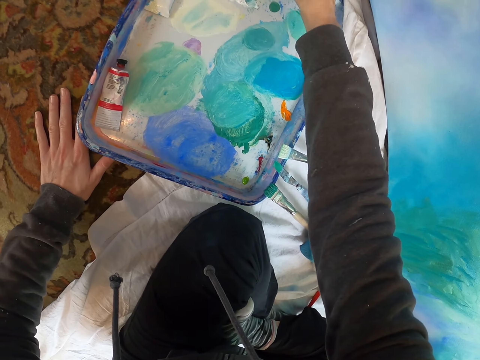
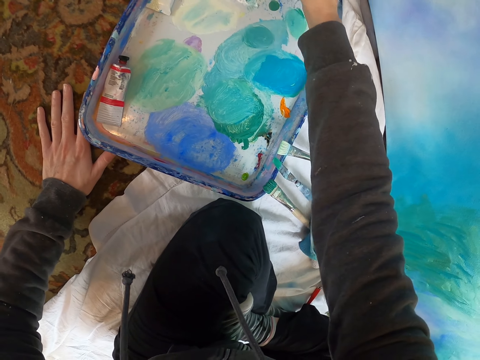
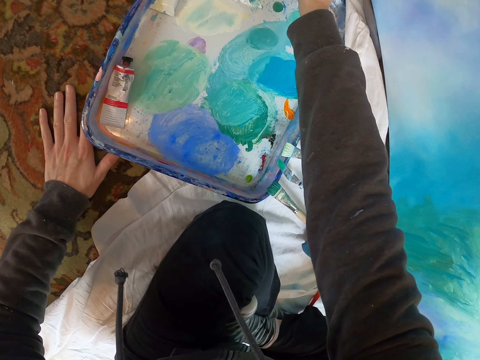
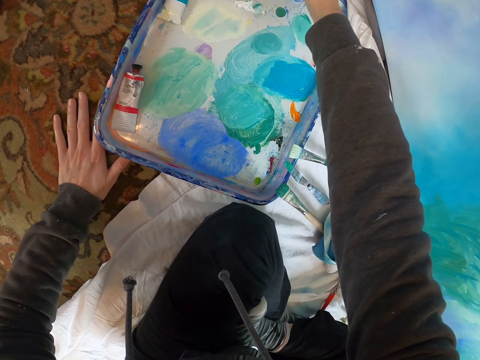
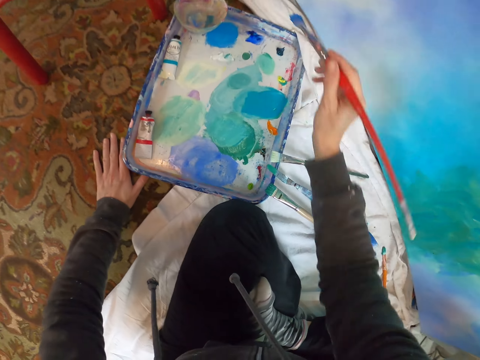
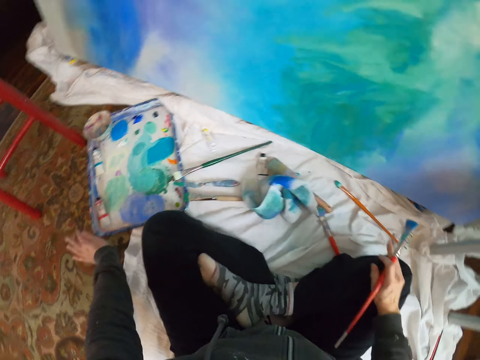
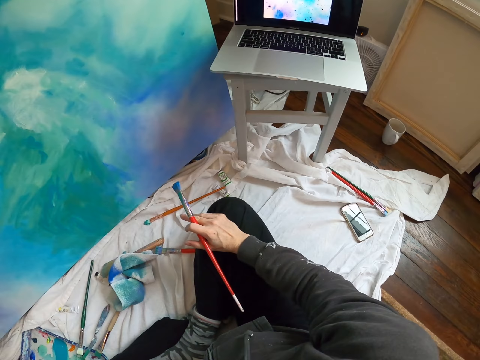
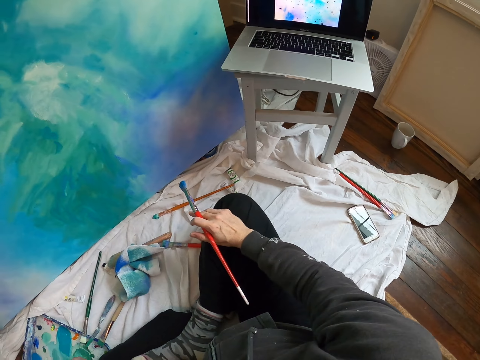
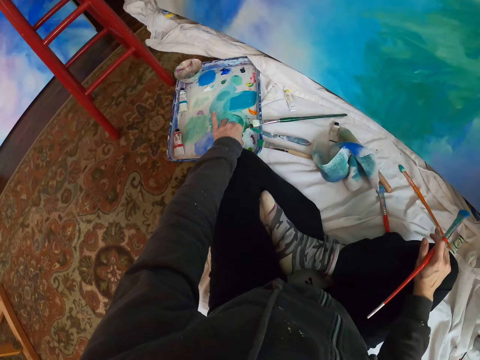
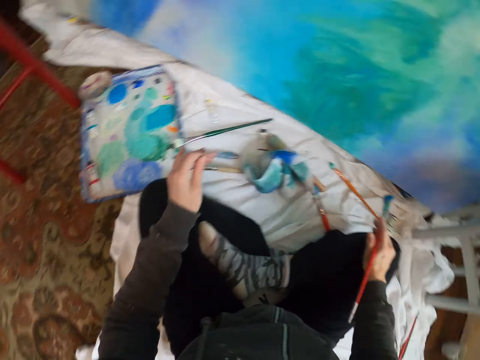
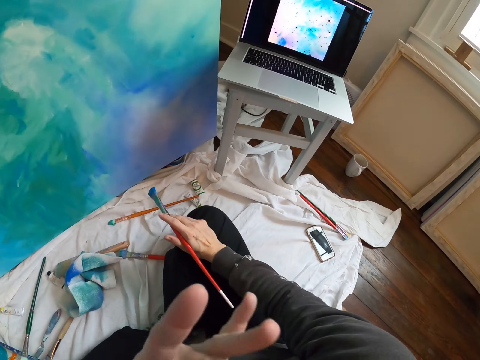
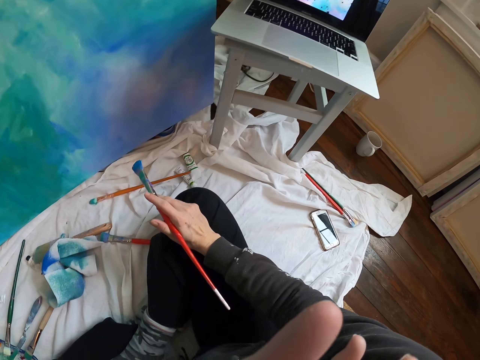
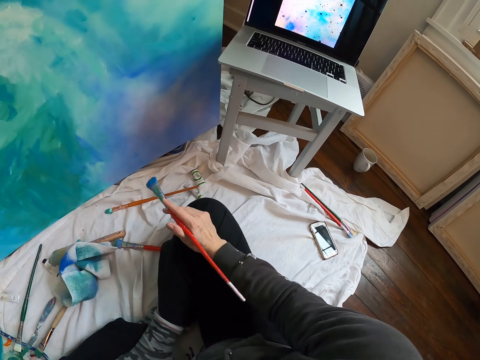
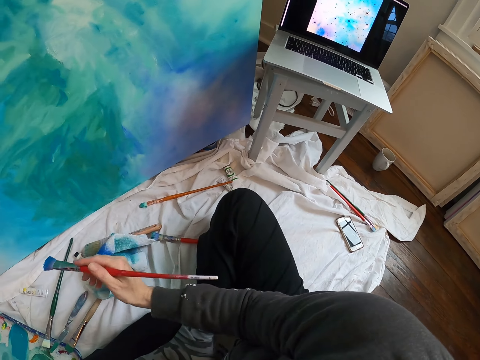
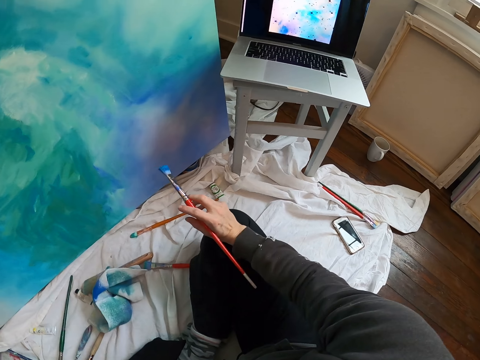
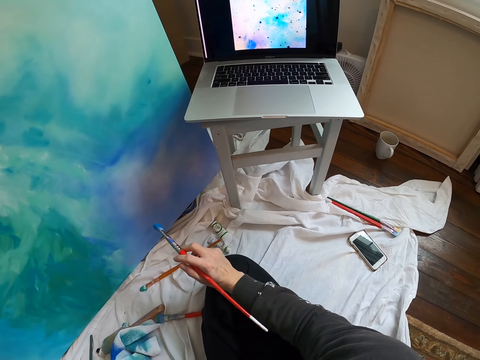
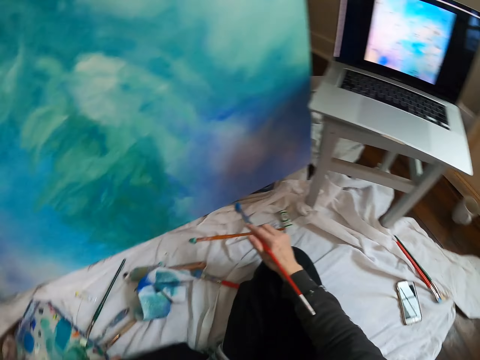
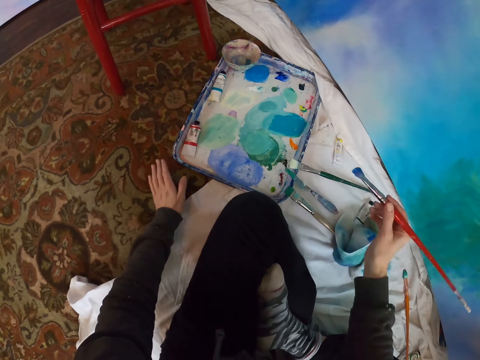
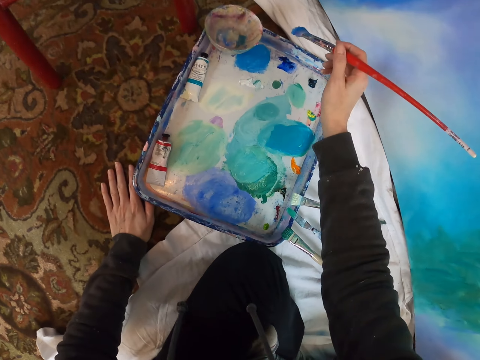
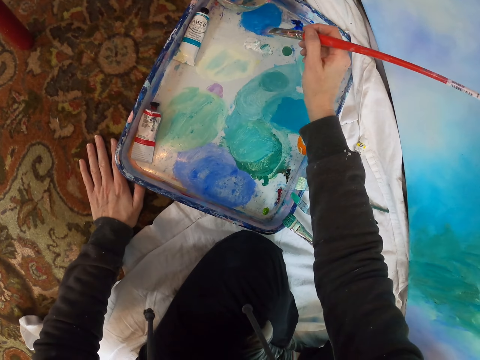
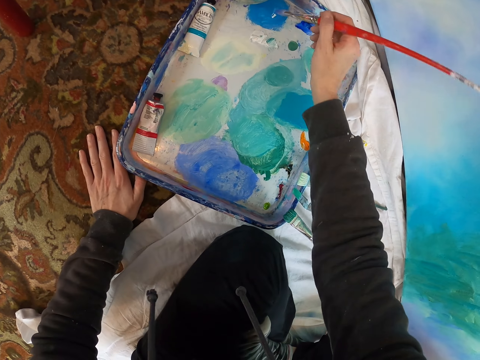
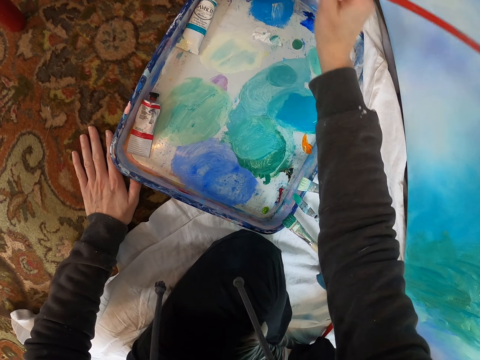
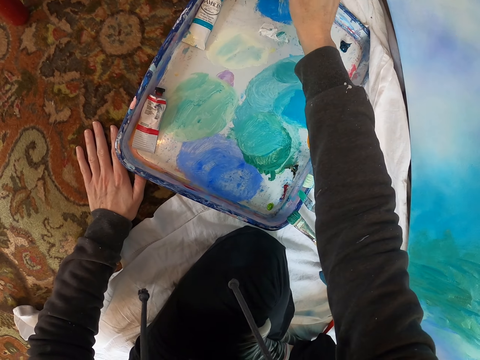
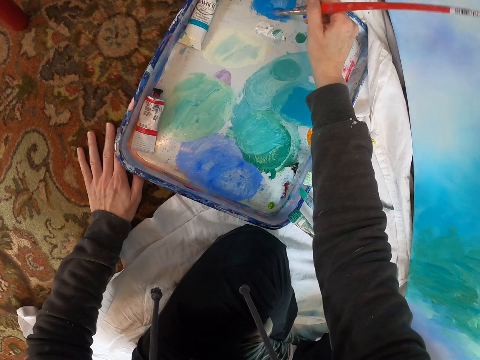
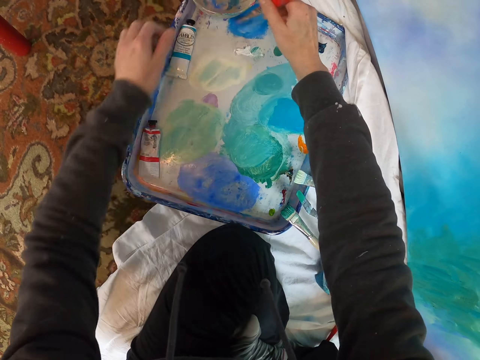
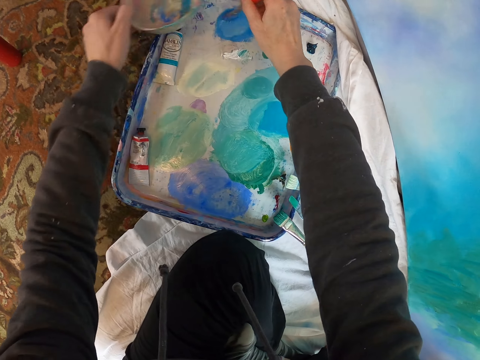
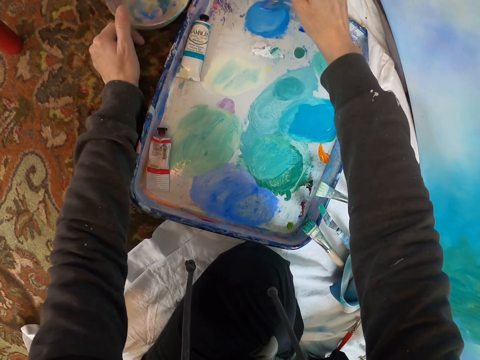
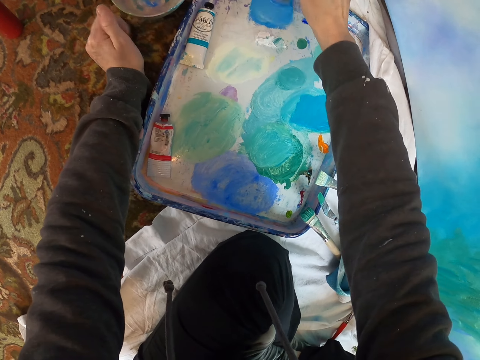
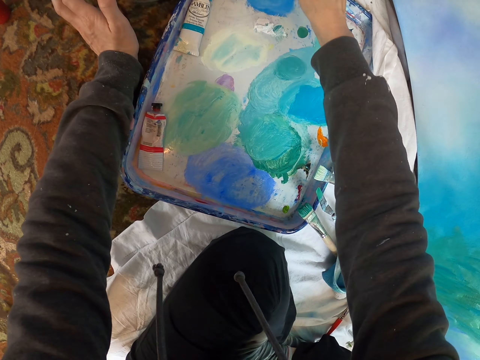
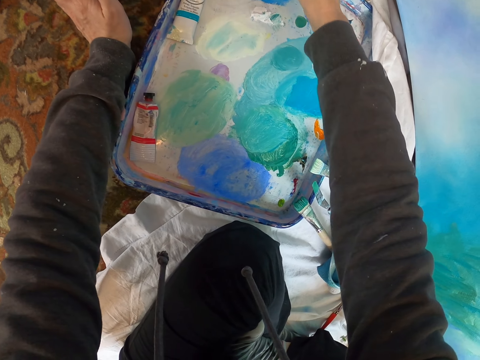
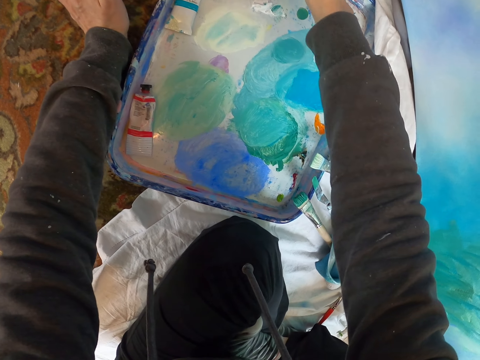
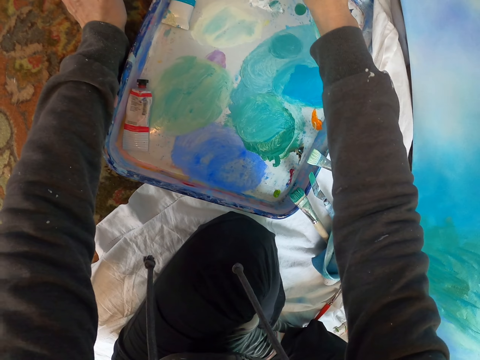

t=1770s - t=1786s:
The camera wearer lifts the pen brush. They look at the laptop. They look around. They lift the left hand. They look around. They move the pen brush. They look at the laptop. They move both hands. They lift the pen brush. They rub the pen brush on the paint. They lift the bowl with paint. They rub the pen brush on the paint.

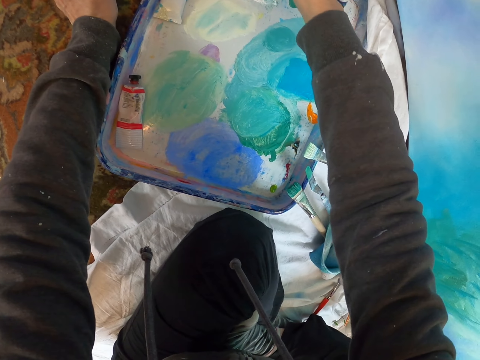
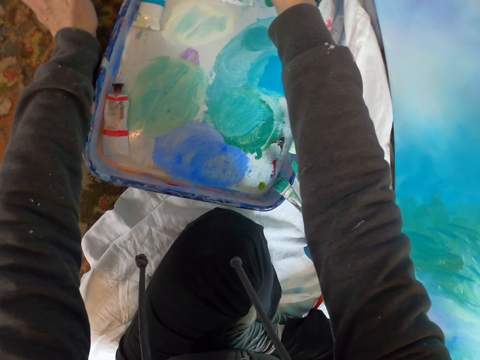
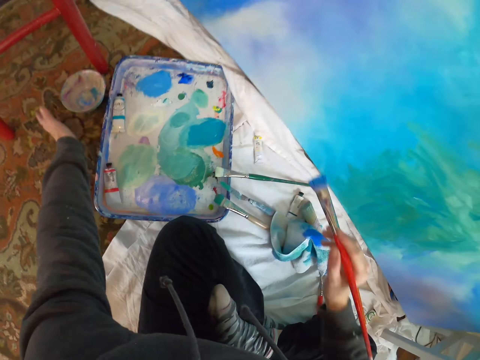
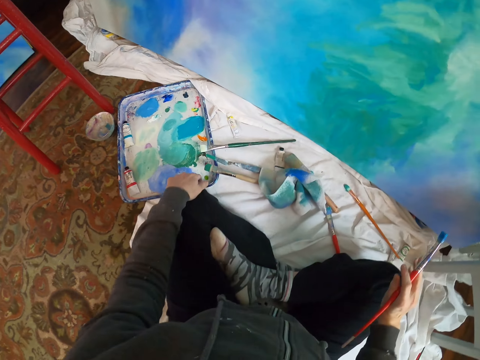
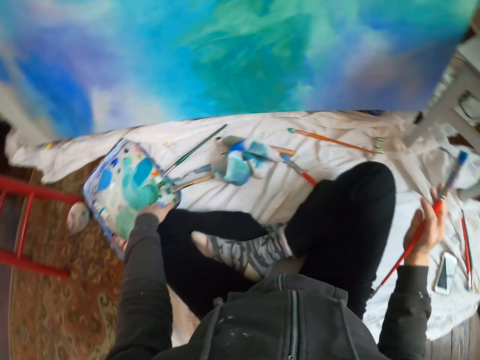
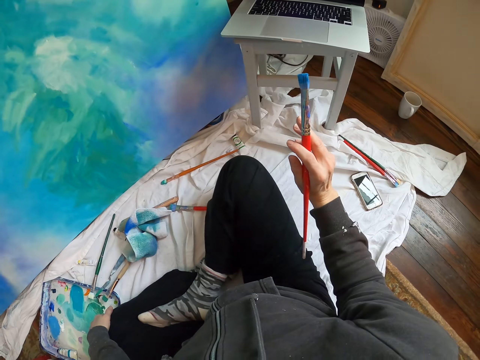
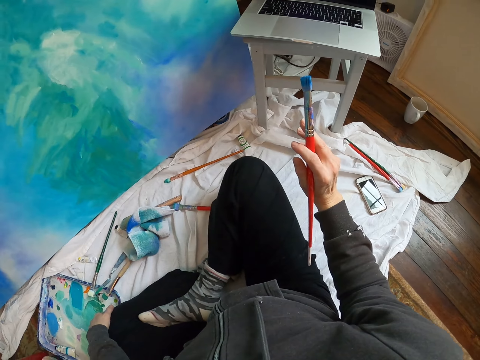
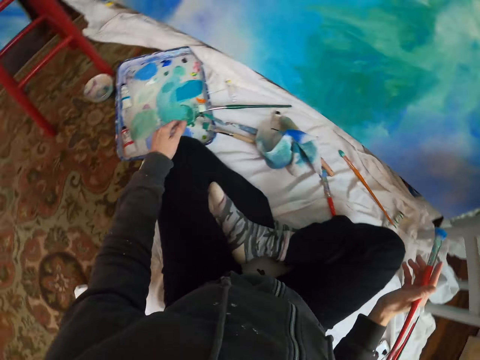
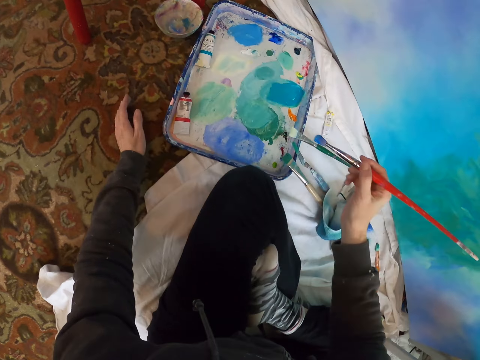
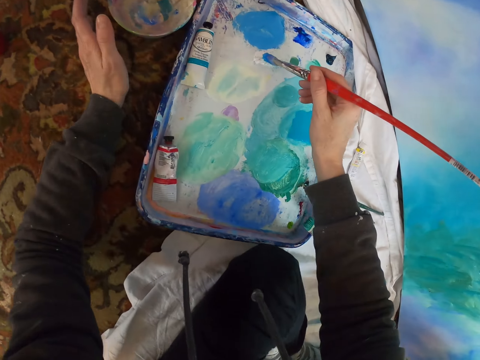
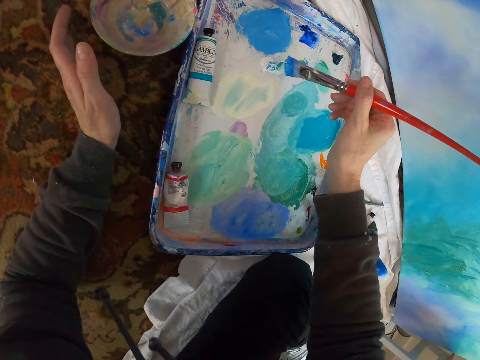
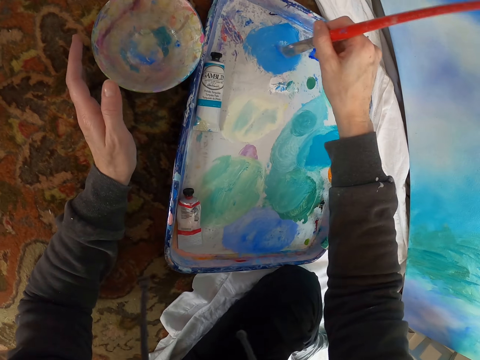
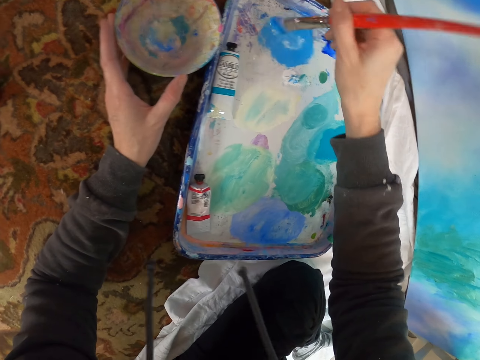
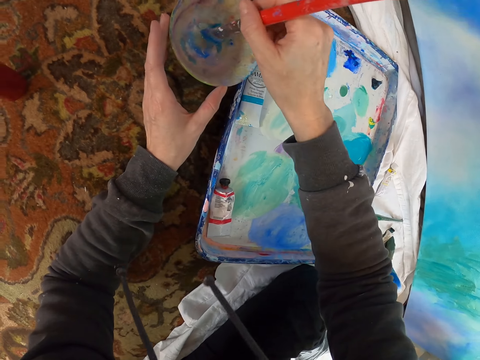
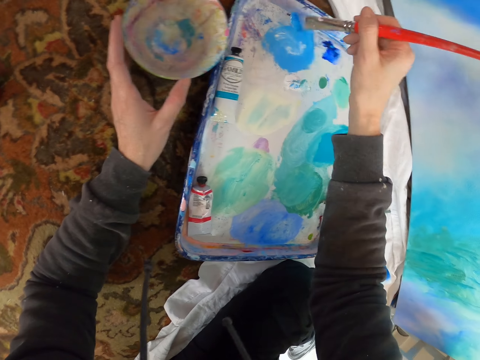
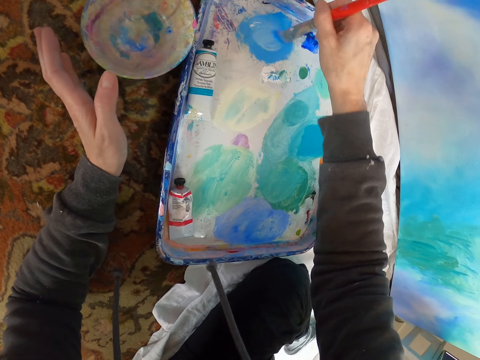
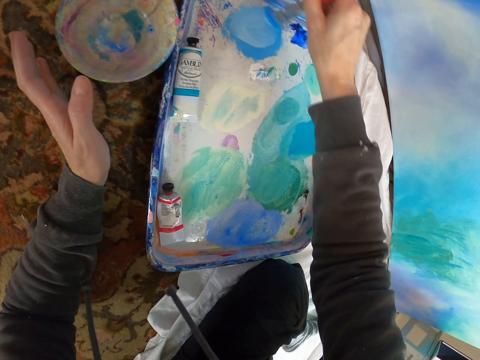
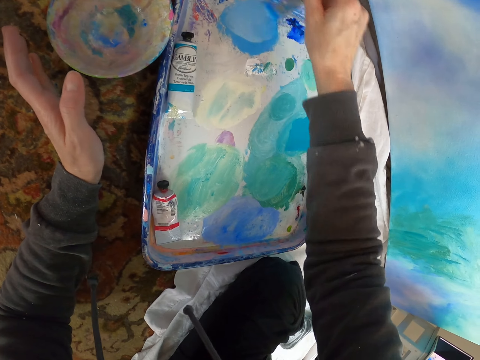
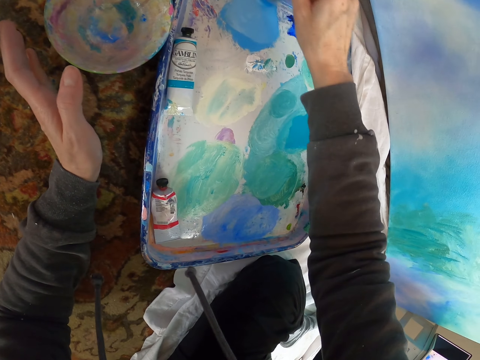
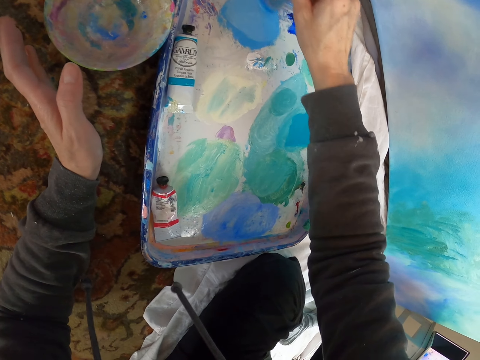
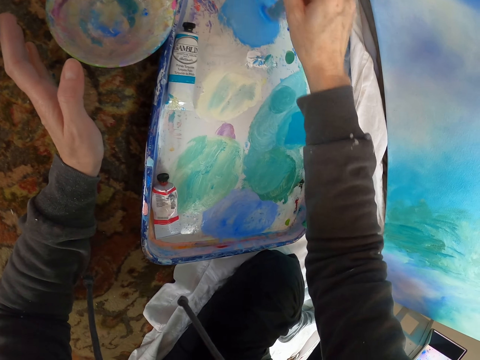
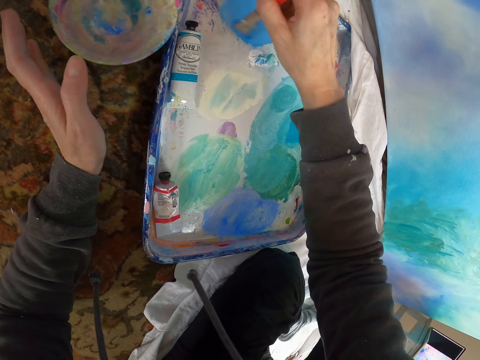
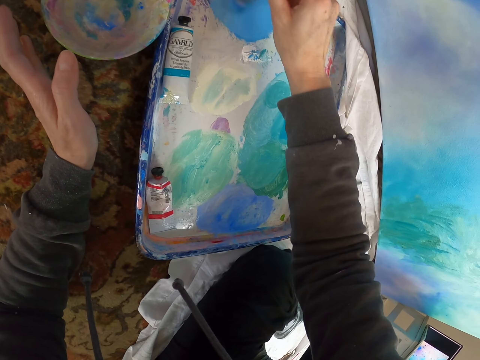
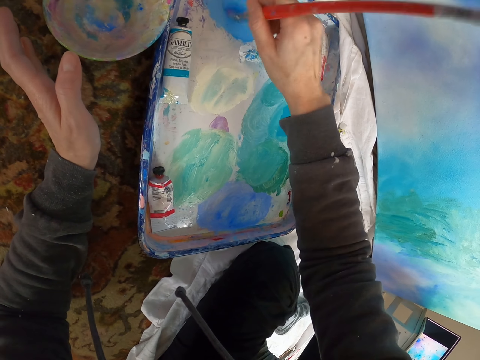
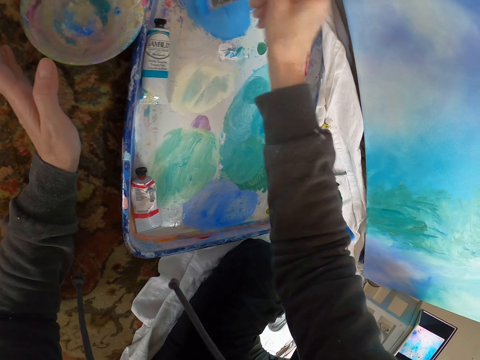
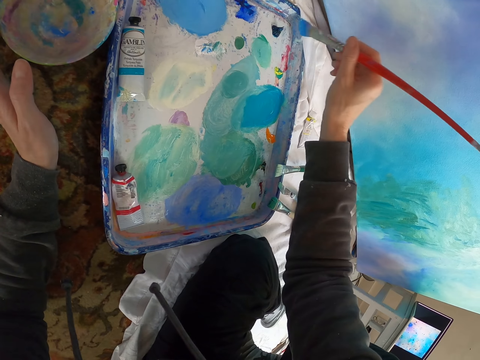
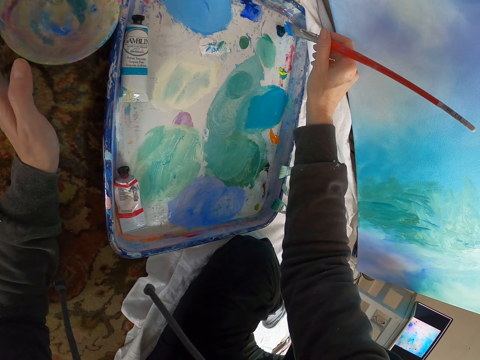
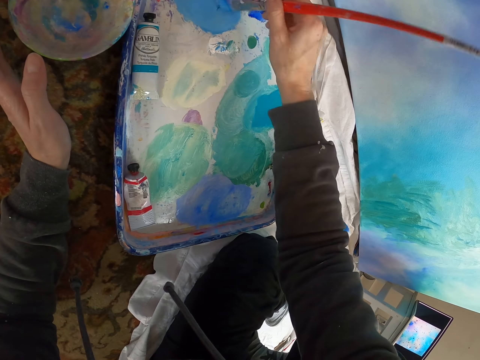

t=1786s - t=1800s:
The camera wearer moves both hands. They look around. They look at the laptop. They move both hands. They rub the pen brush on the paint. They dip the pen brush in the paint. They move the pen brush. They rub the pen brush on the paint. They move the pen brush. They rub the pen brush on the paint.
